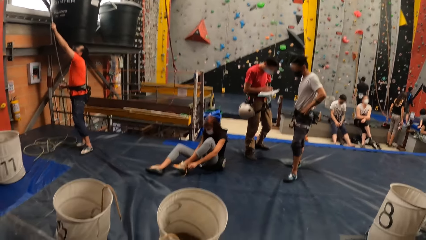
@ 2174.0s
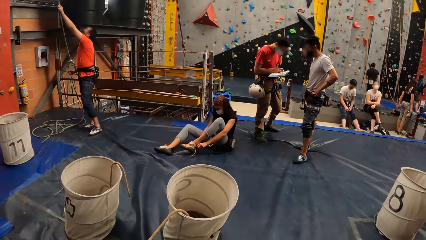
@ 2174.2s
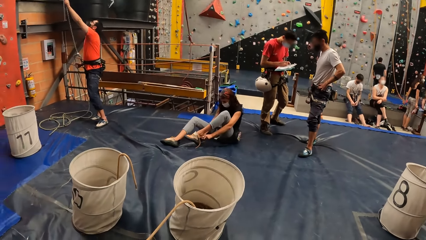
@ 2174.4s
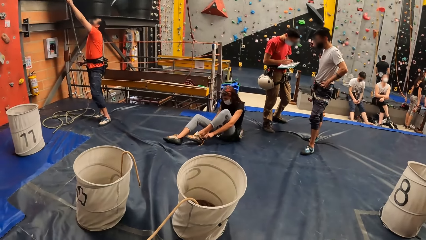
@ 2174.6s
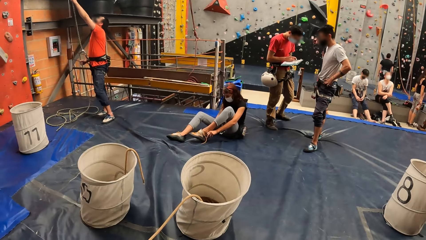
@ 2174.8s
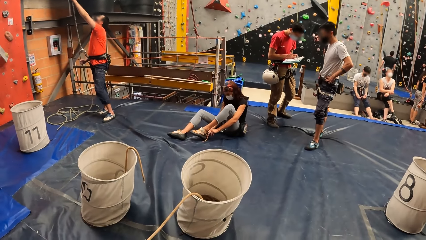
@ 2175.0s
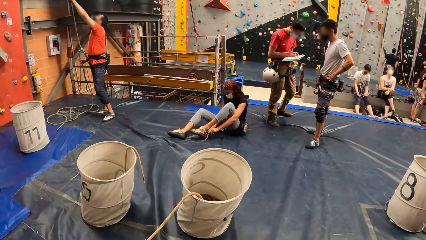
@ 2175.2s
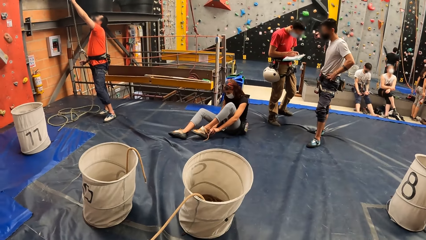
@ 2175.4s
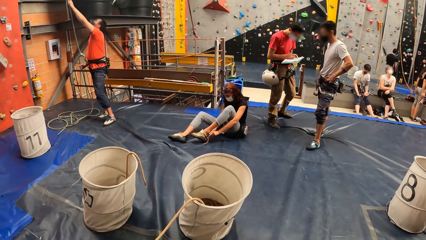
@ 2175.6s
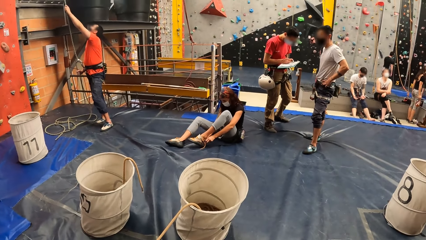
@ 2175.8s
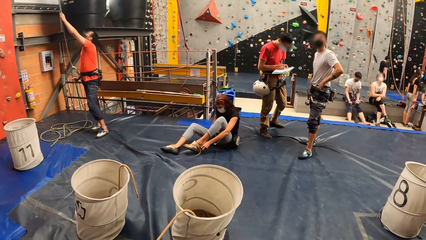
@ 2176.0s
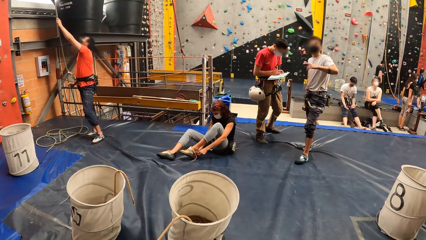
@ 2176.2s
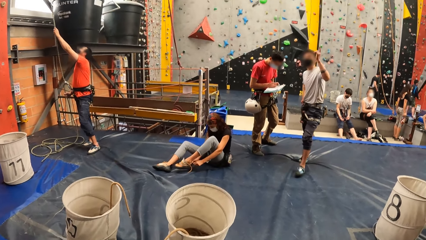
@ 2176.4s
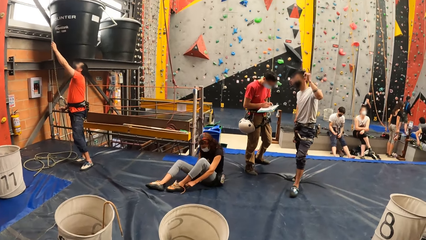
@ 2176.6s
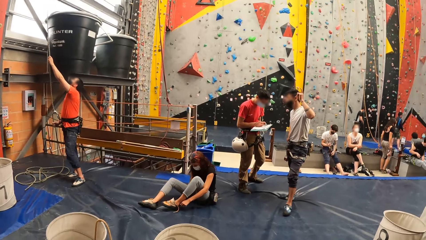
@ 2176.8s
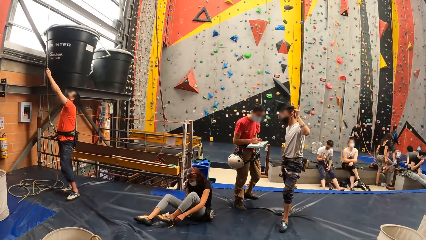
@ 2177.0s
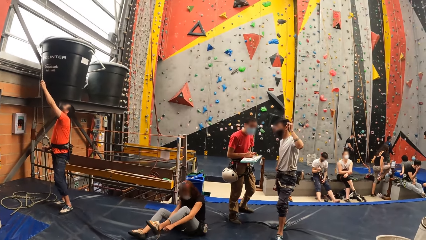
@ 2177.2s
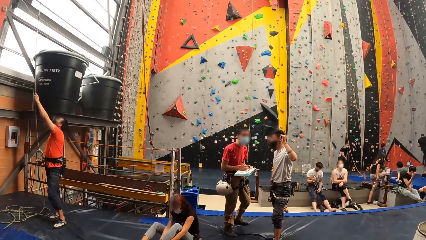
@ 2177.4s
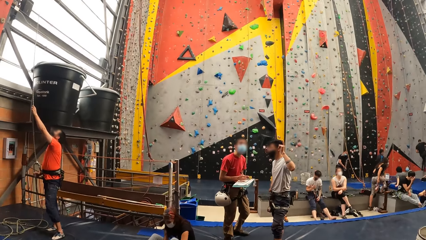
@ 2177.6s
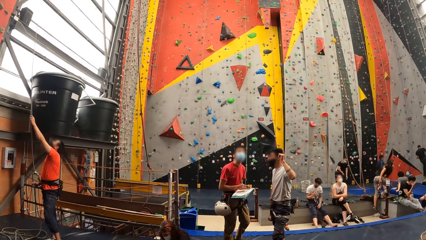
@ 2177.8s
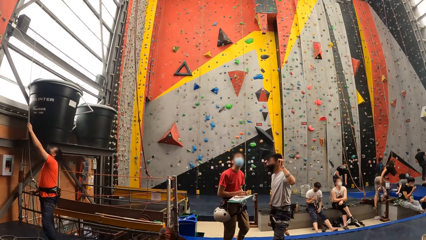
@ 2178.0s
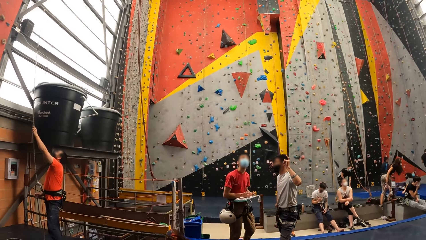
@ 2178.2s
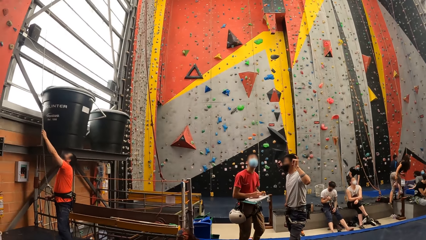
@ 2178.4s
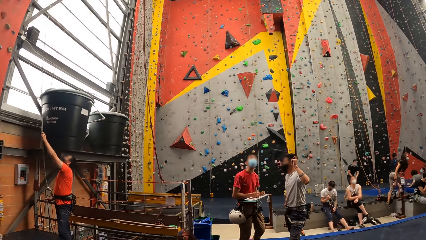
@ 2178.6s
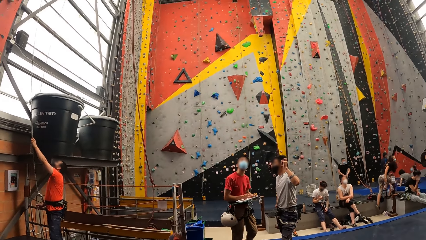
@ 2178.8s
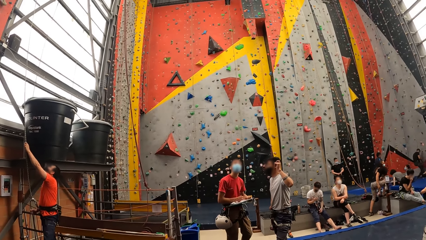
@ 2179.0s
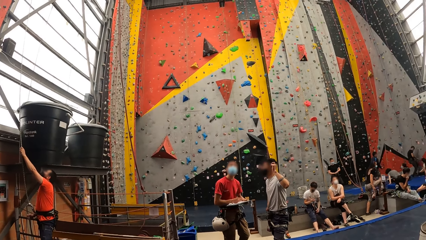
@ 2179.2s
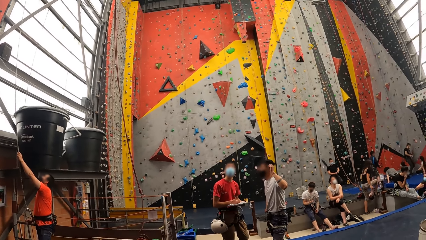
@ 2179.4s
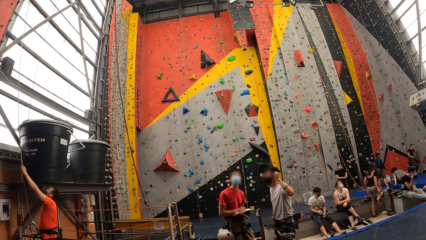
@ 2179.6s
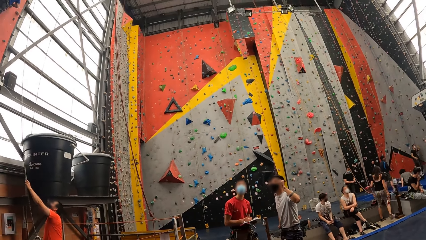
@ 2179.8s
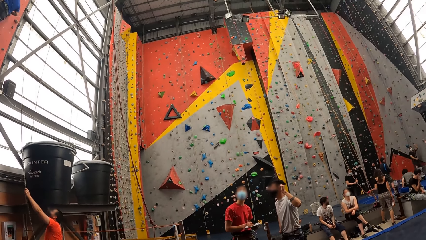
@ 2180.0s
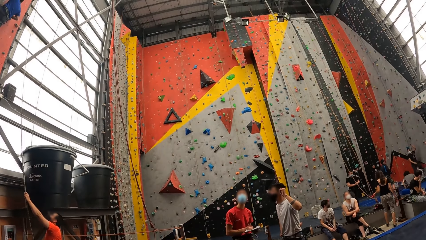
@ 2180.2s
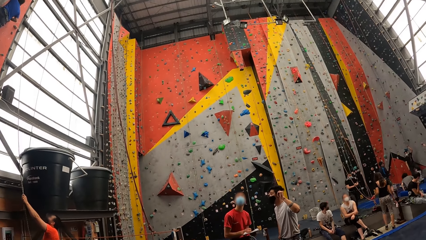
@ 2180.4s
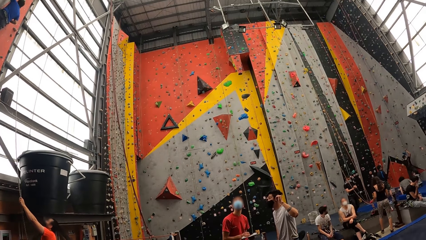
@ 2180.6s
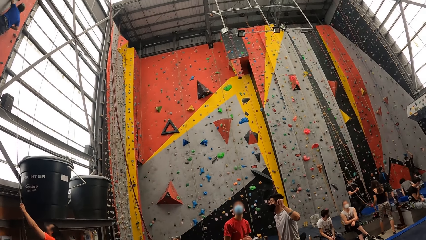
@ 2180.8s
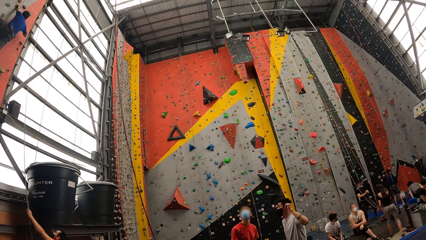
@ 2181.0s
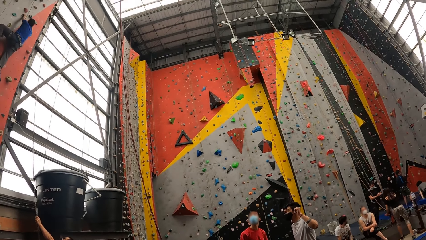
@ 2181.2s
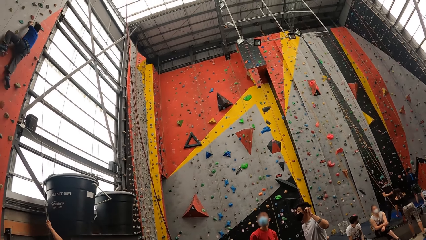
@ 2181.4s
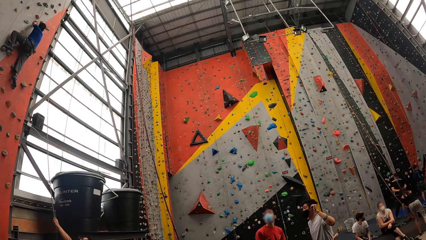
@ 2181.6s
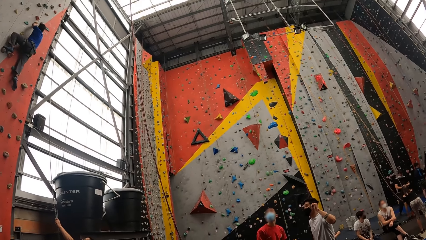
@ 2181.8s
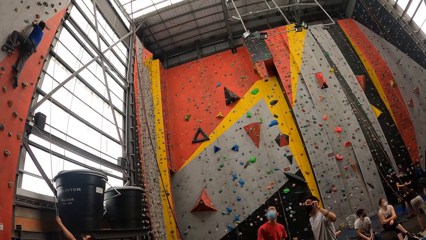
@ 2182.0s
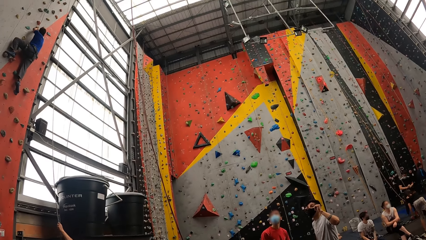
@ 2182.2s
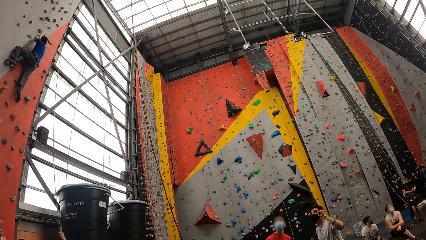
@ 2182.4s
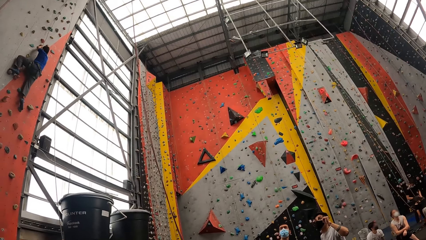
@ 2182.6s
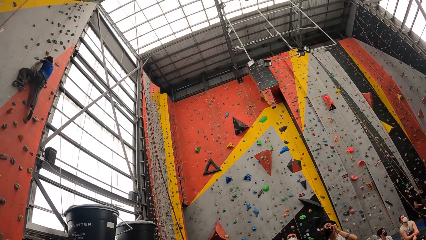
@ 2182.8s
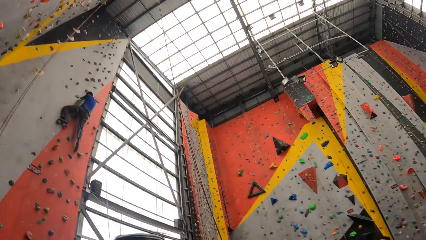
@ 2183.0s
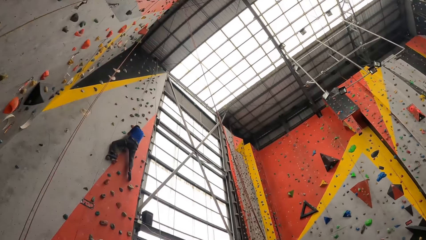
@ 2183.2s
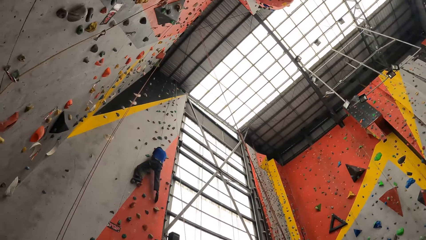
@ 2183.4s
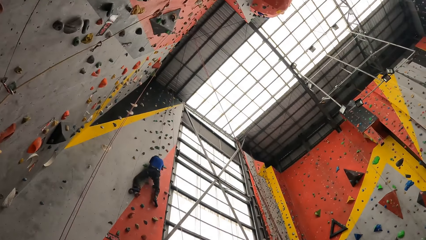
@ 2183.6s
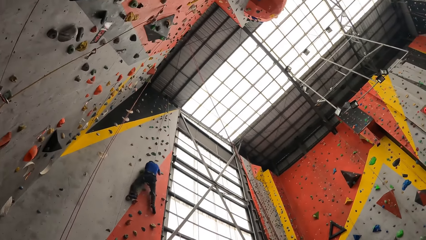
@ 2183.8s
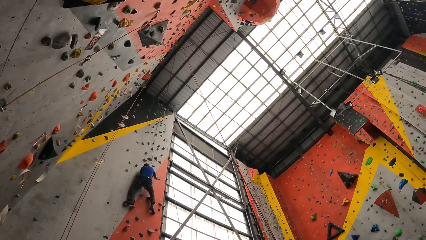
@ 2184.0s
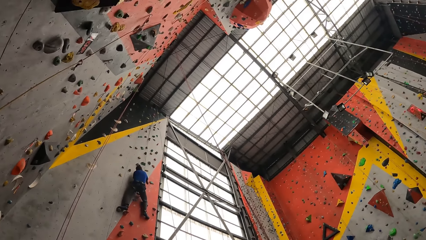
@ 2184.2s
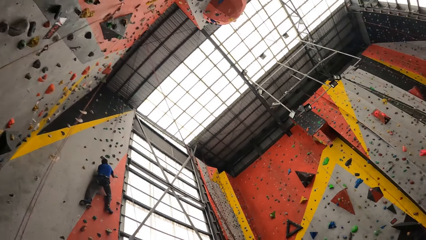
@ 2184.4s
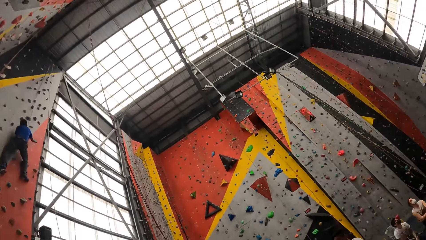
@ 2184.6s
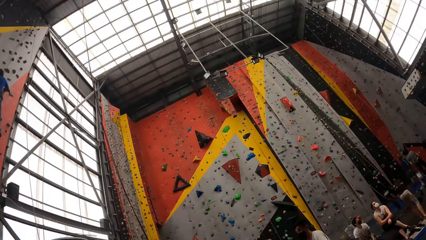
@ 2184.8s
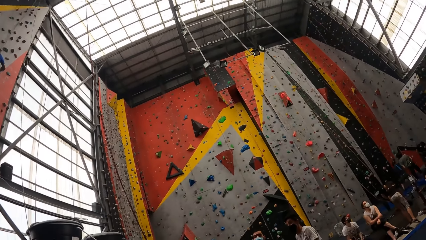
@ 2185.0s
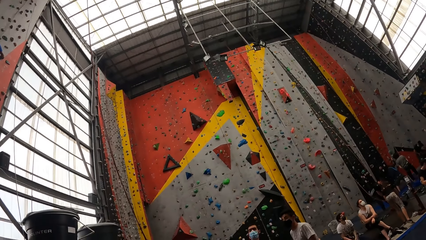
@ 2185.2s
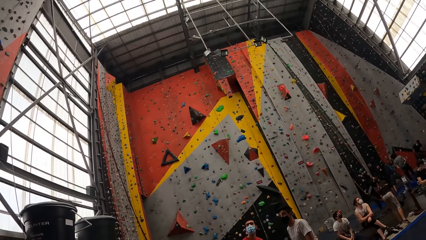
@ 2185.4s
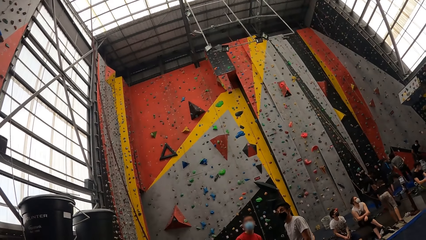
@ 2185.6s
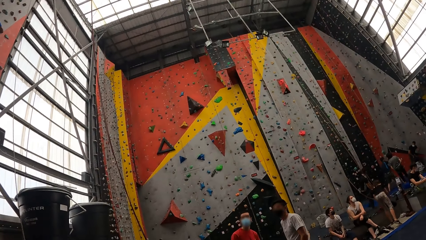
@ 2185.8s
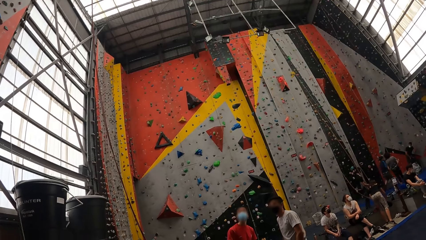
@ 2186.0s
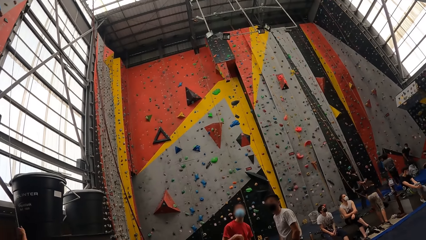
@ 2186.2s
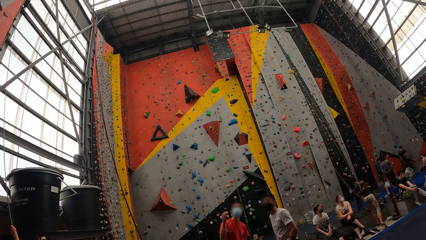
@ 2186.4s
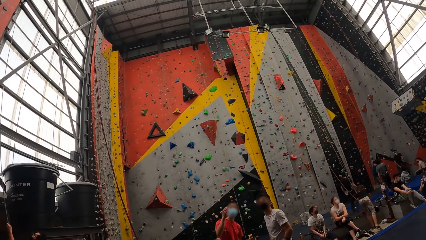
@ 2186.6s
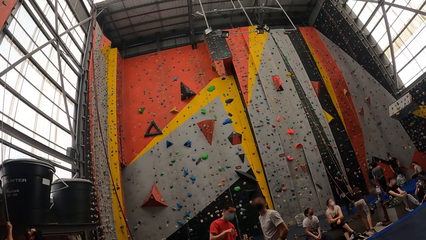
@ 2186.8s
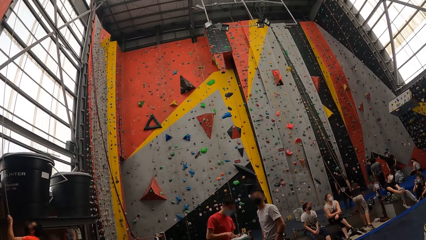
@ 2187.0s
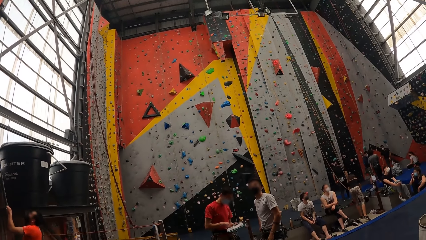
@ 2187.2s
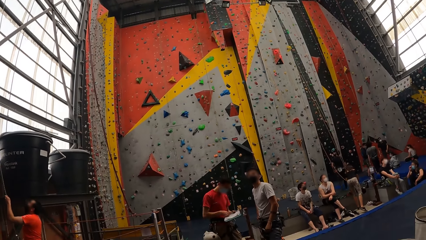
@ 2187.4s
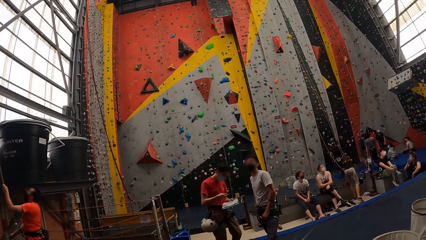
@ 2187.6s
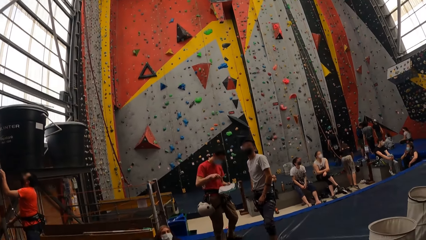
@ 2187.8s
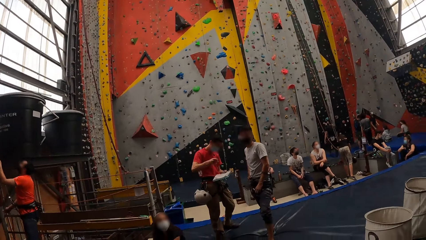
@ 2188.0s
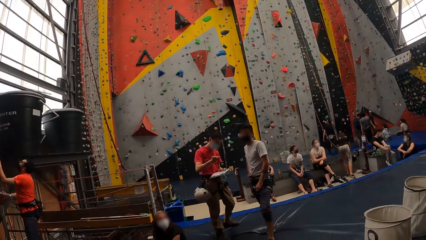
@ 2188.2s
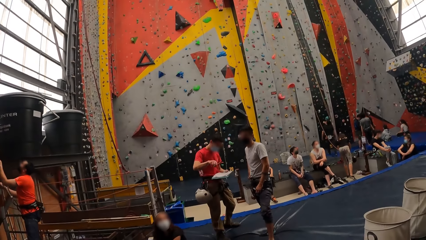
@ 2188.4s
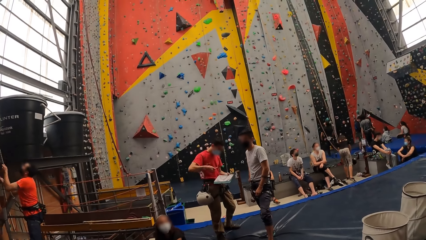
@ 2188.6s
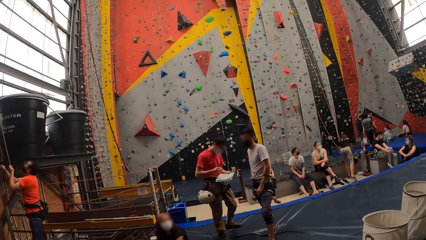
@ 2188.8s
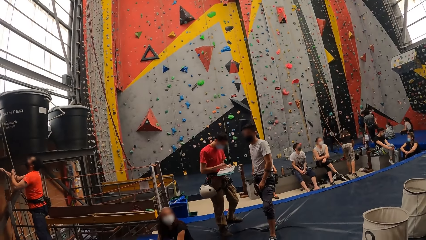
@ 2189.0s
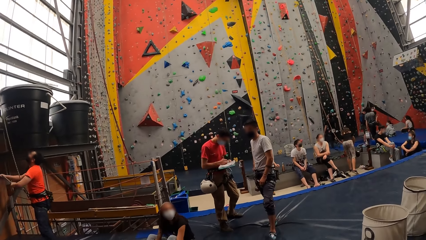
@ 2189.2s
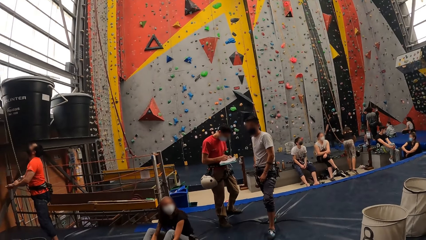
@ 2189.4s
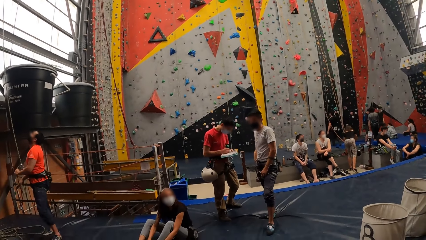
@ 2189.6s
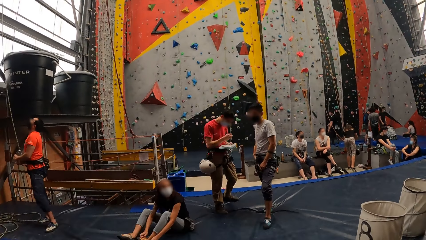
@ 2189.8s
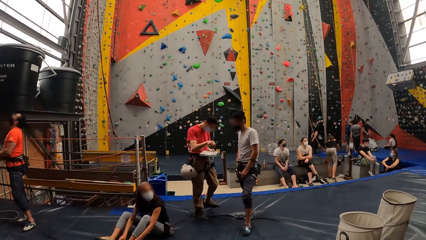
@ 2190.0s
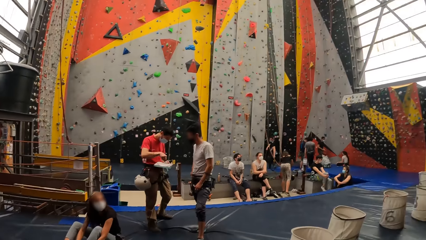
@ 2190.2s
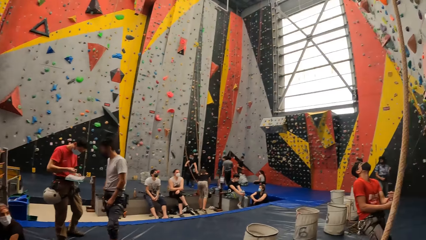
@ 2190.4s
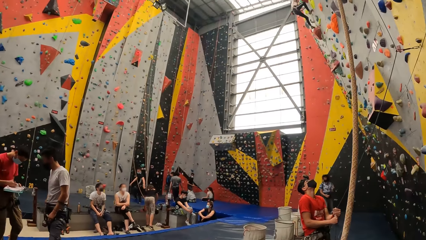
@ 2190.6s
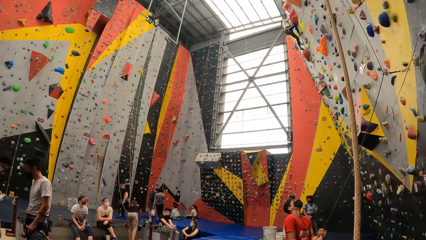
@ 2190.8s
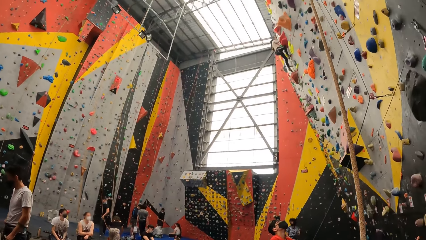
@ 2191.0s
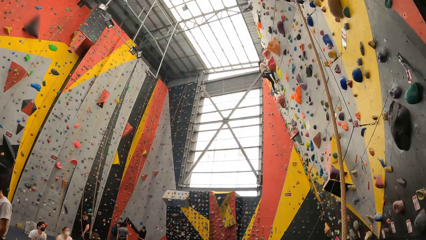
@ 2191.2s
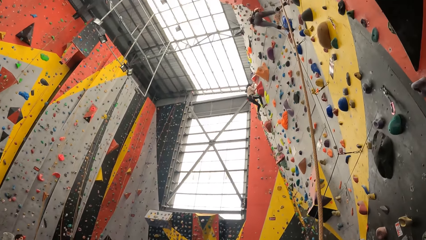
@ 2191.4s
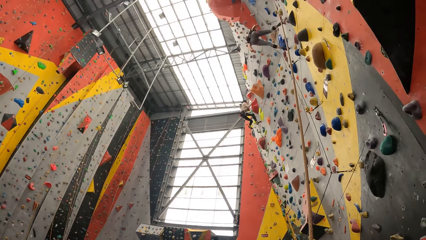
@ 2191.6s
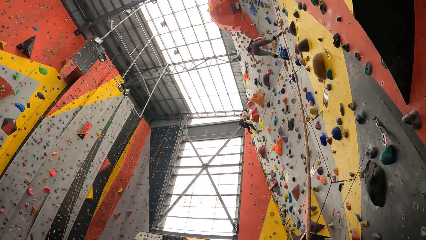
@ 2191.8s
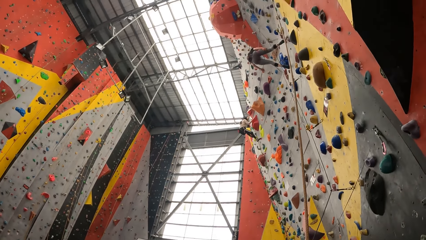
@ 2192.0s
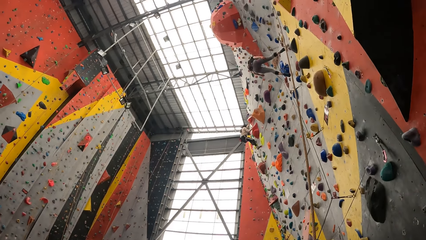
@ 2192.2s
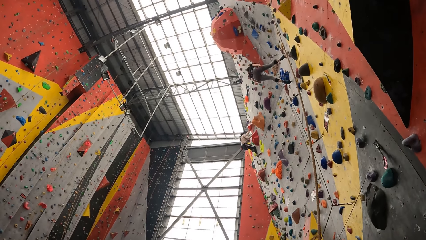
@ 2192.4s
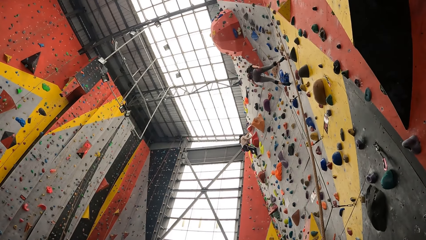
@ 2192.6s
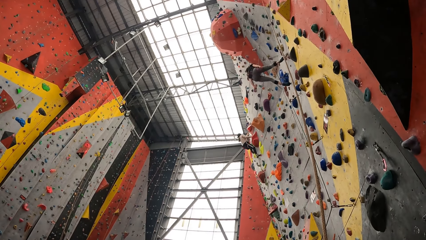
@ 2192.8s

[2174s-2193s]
A woman puts on her shoes. The camera wearer looks around.
